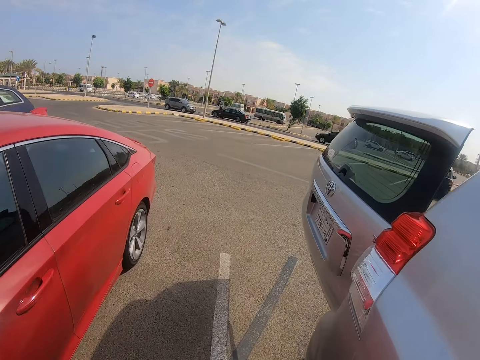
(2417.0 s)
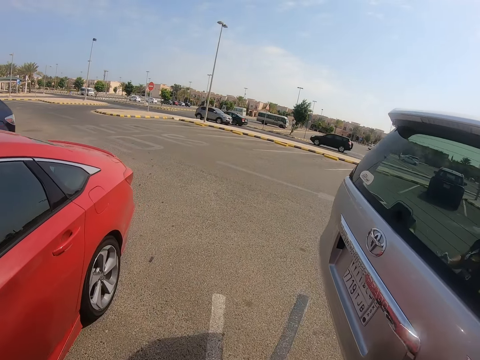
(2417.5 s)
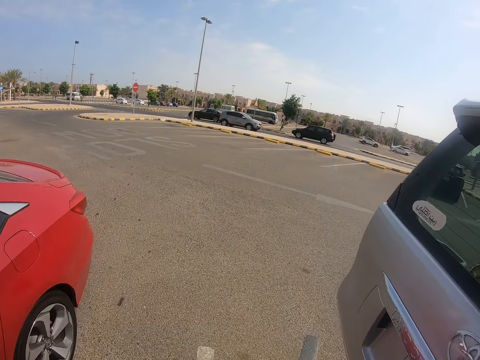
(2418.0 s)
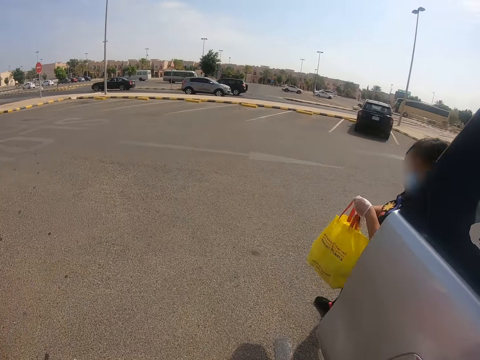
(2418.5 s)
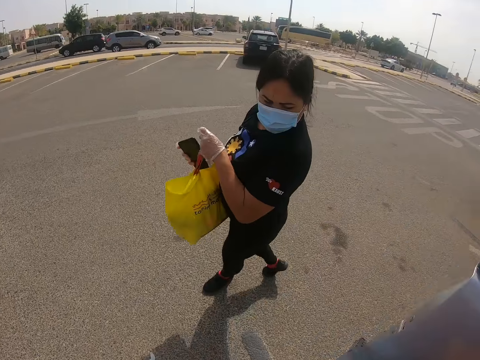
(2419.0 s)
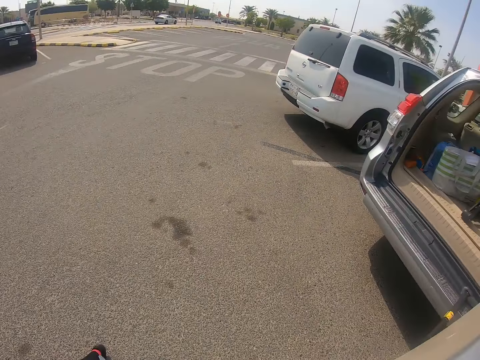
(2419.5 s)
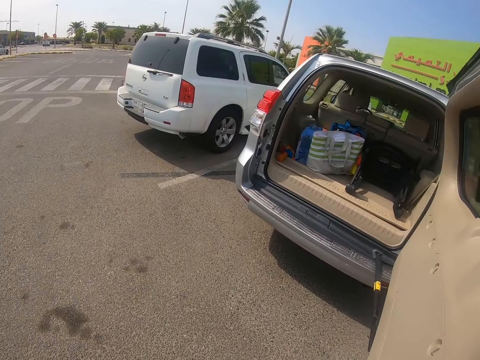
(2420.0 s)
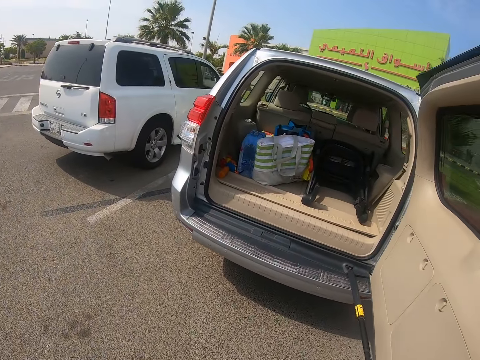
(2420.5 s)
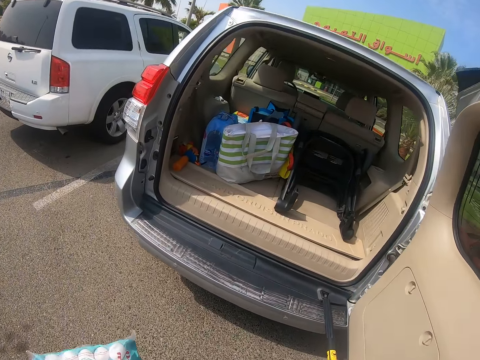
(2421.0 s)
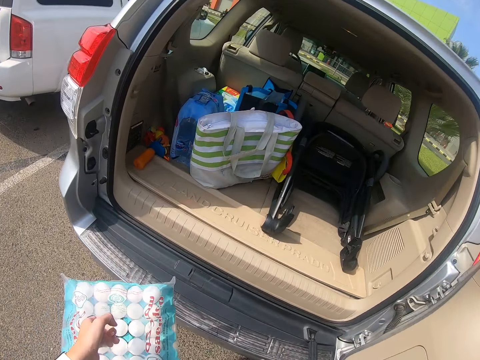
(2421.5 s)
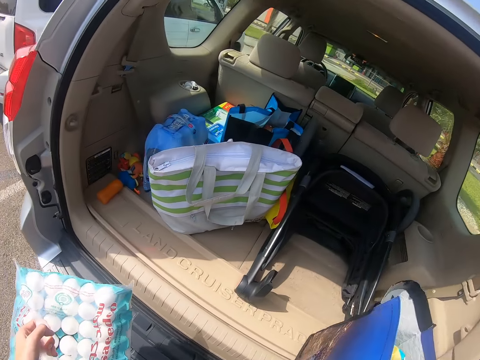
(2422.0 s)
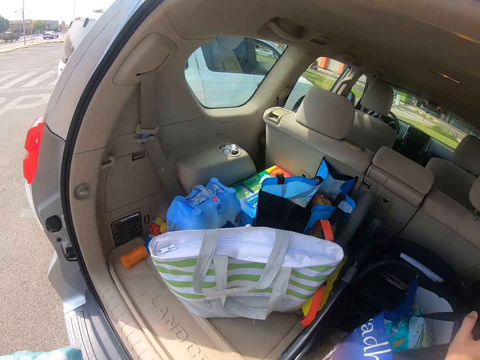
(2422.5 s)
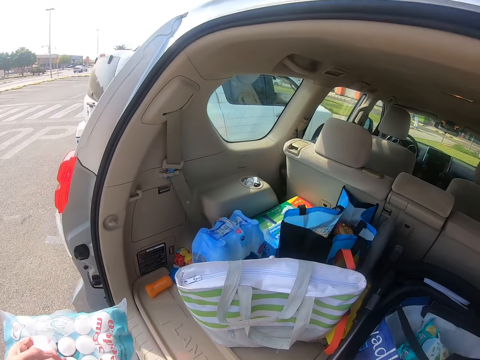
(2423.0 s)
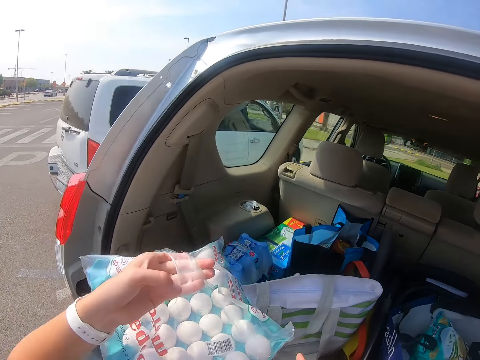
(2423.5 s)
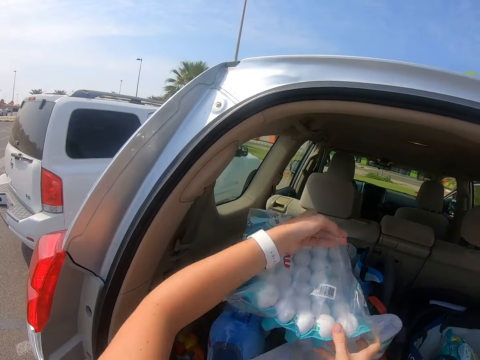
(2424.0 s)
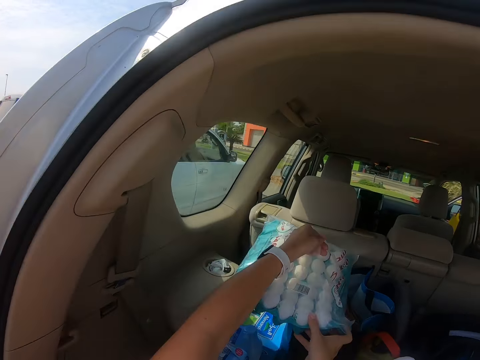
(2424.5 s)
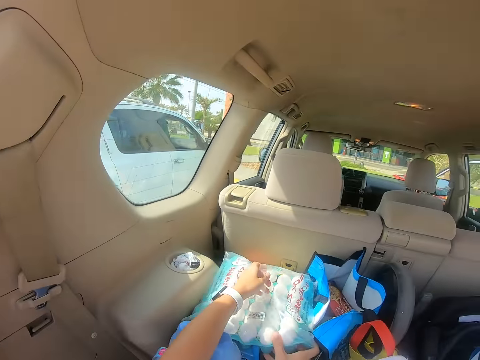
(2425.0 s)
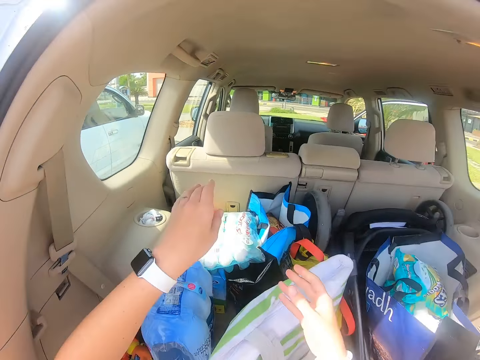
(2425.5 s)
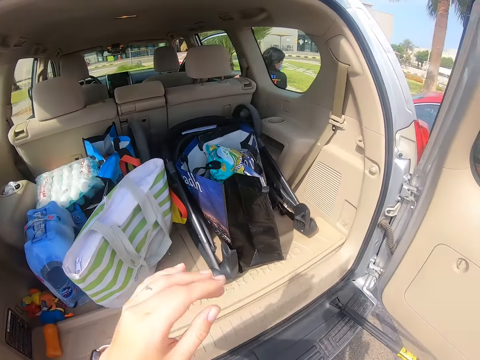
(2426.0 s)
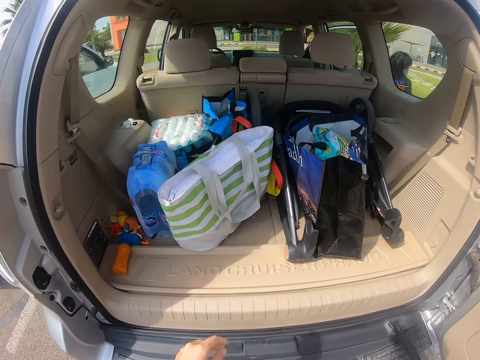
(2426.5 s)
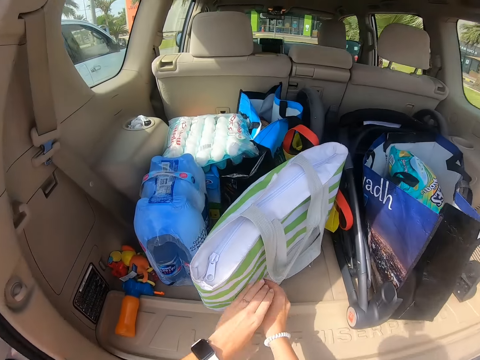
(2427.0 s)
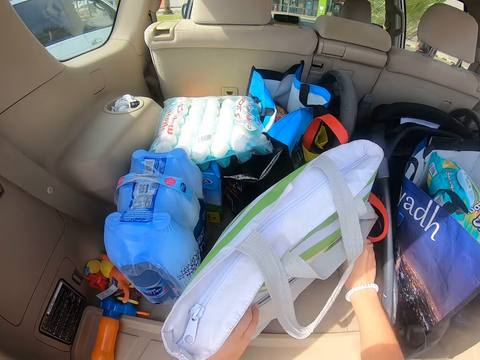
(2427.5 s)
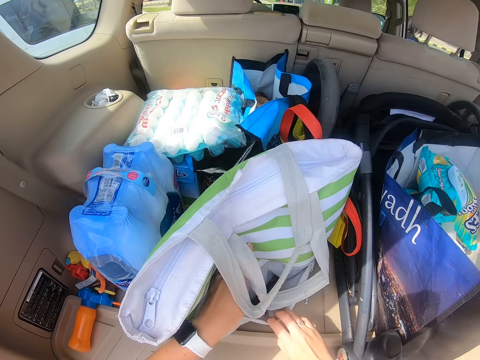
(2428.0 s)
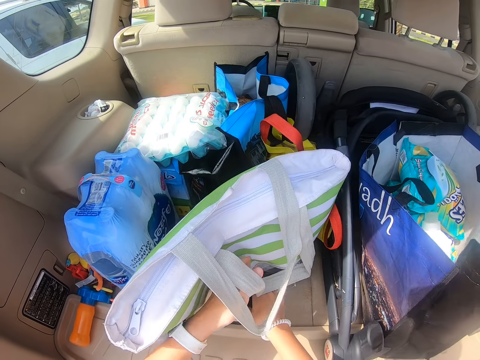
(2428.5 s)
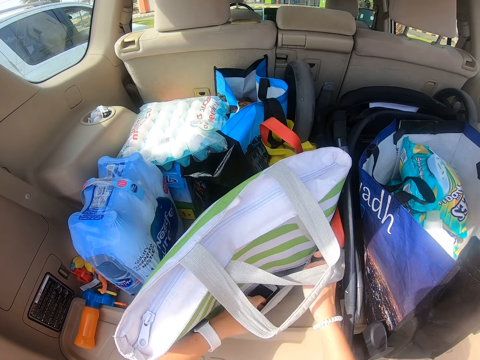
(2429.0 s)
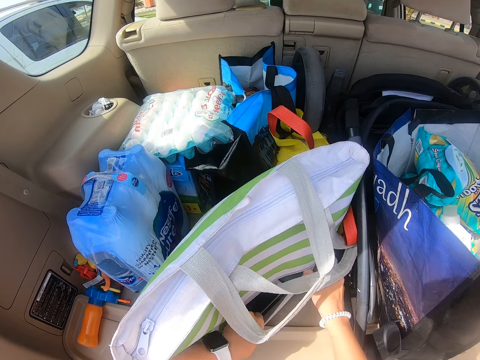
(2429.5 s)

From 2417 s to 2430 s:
A lady walks carrying a shopping bag. The camera wearer steps forward. They place the shopping bag in the car boot. They place the tray of eggs in the car boot. They move the hands. They touch the bag. They unzip the bag.

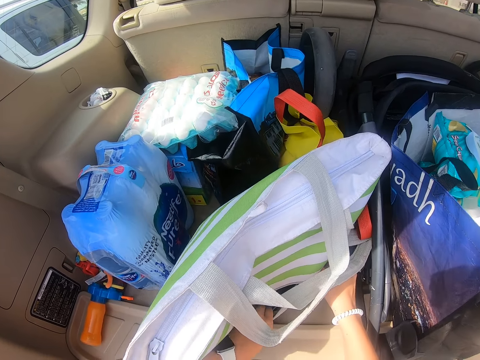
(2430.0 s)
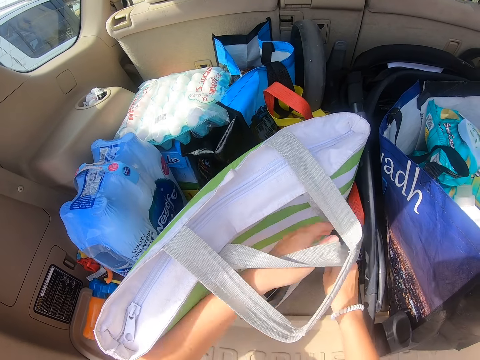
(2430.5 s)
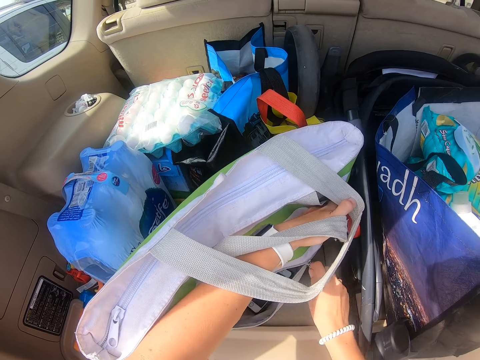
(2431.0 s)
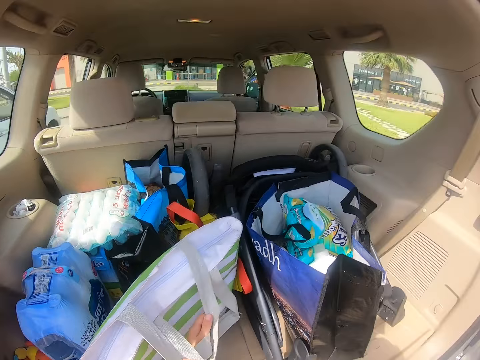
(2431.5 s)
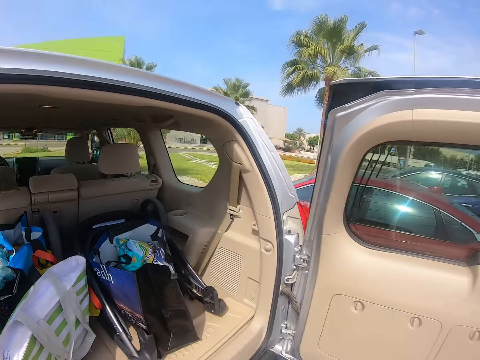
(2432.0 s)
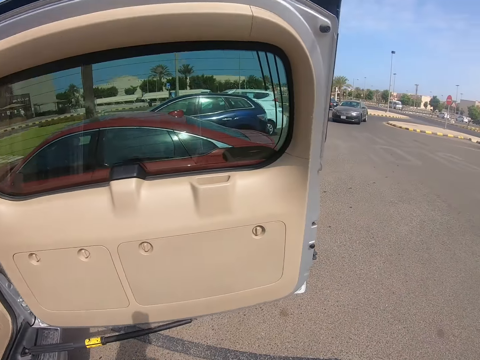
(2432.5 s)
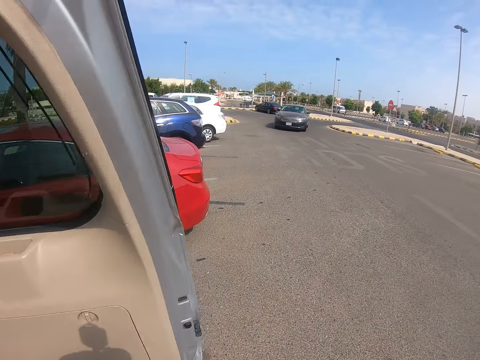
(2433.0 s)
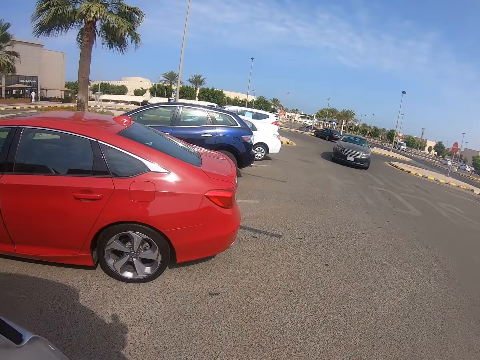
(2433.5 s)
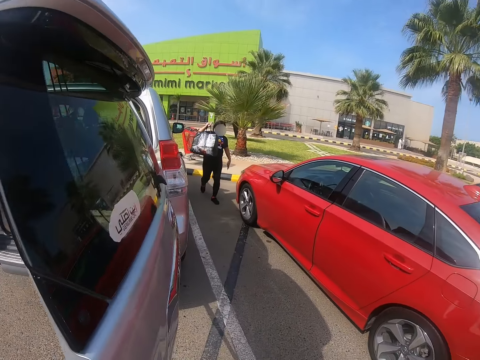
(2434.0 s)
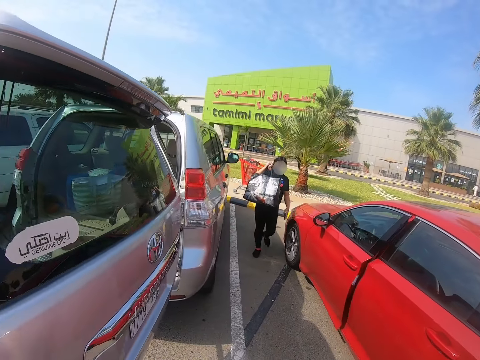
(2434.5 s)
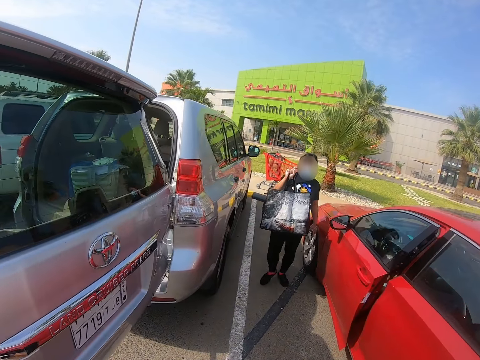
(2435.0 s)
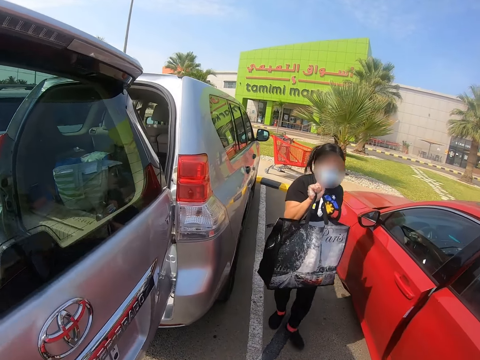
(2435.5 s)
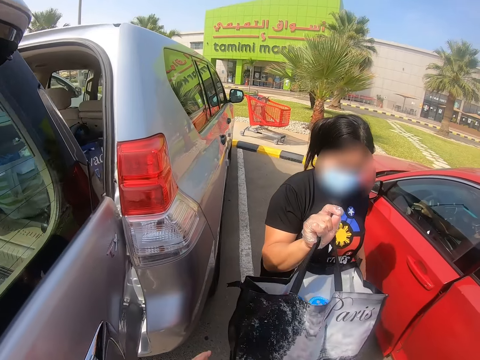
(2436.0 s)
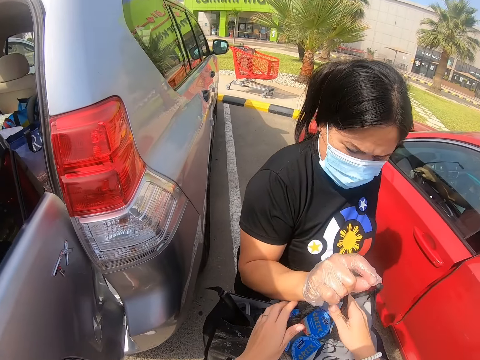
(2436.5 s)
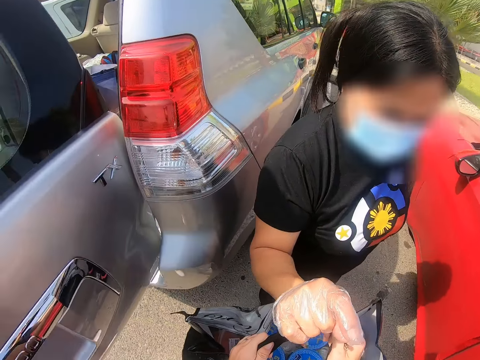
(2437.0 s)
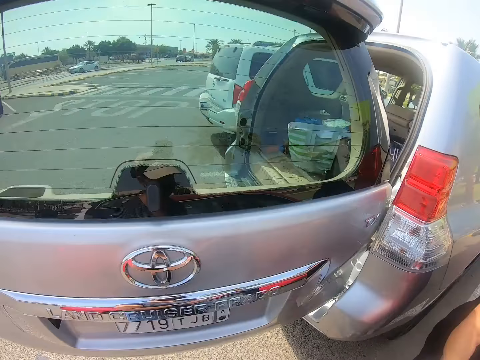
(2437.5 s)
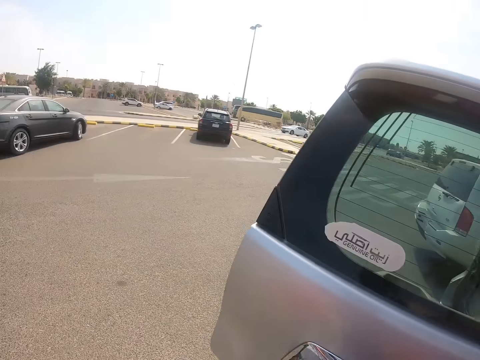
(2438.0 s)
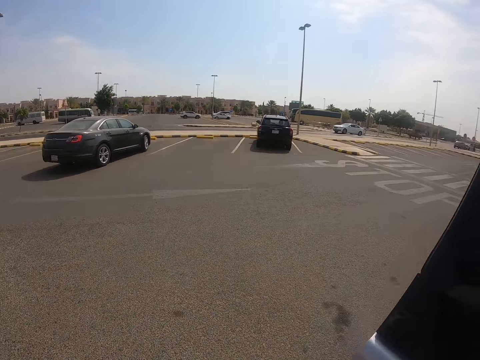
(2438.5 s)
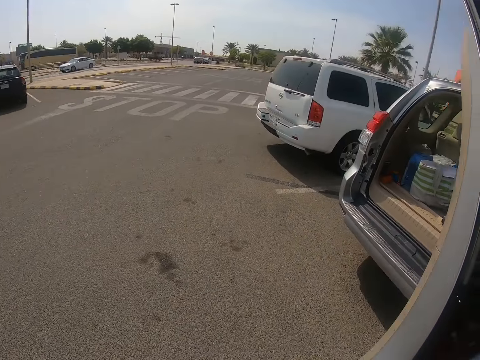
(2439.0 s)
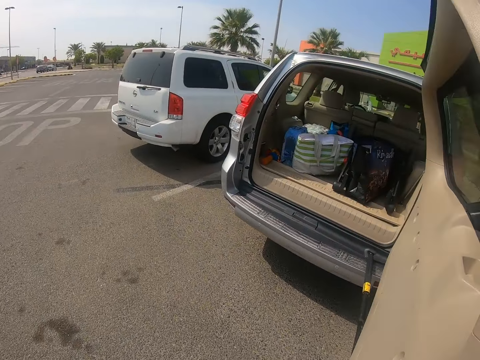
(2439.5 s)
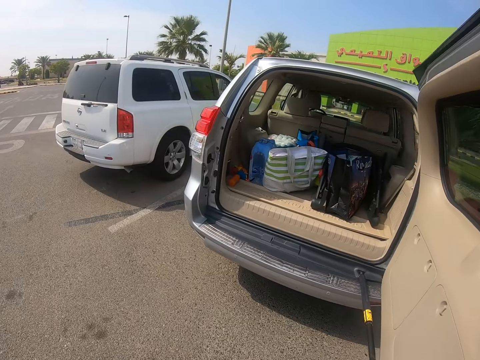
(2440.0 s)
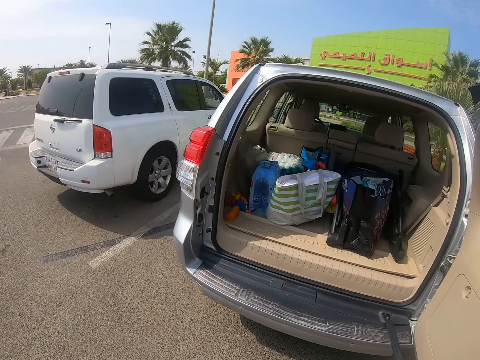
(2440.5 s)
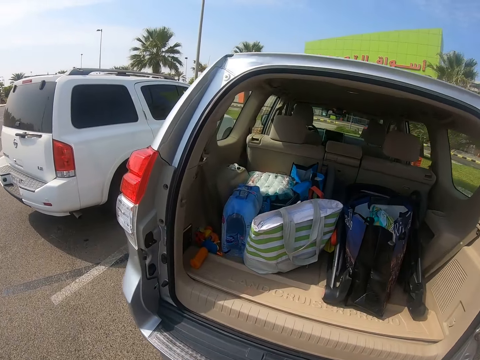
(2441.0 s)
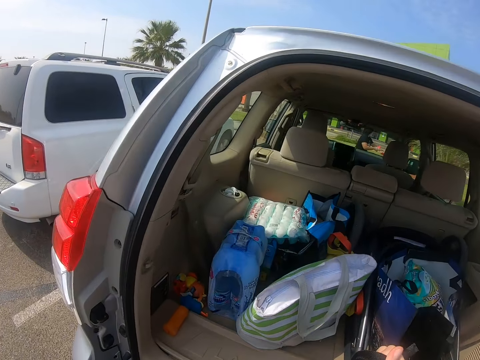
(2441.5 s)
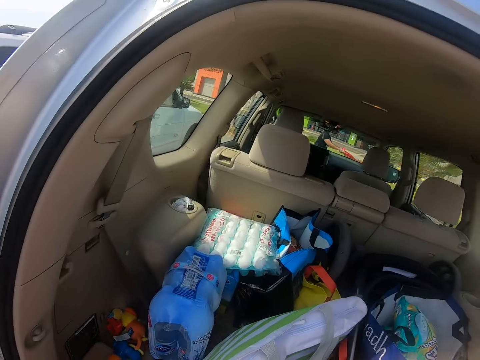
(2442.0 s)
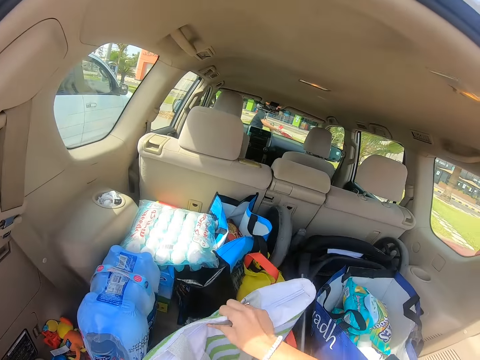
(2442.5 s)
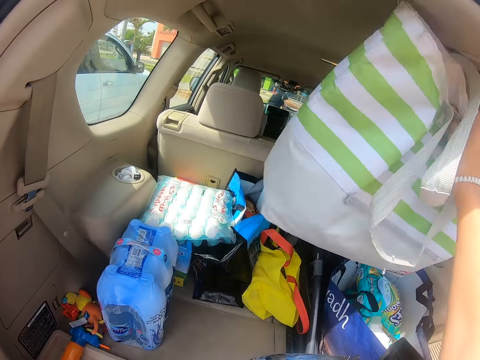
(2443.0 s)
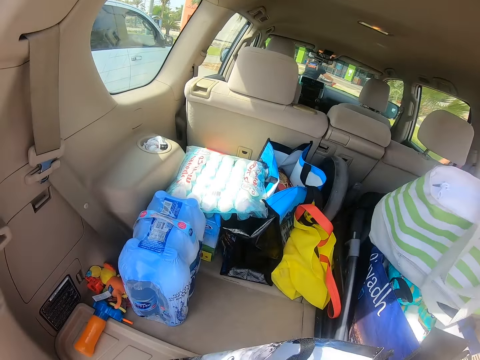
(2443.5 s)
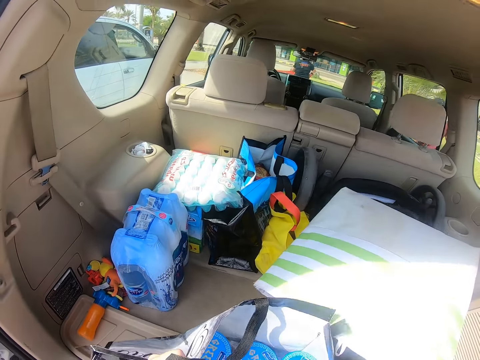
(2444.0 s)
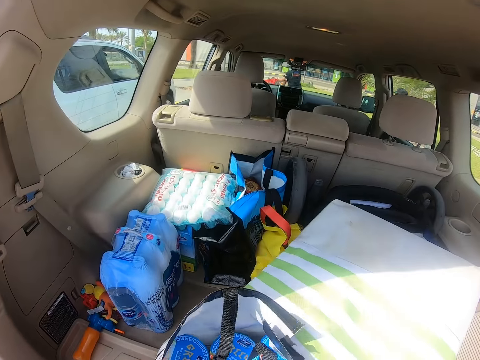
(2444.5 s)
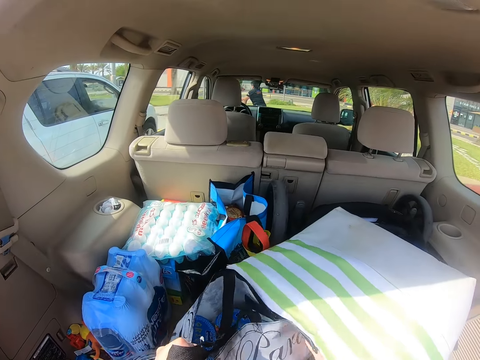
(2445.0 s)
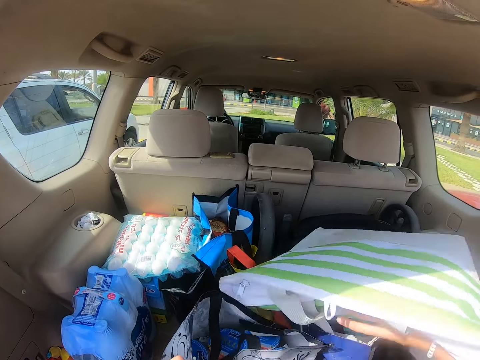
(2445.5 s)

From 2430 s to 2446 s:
The camera wearer zips the bag. They step forward. A lady steps forward. The lady passes the bag to the camera wearer. The camera wearer takes the shopping bag from the lady. They step forward, lift the bag, place the bag aside, and place the shopping bag in the car boot. The lady pushes the trolley.
